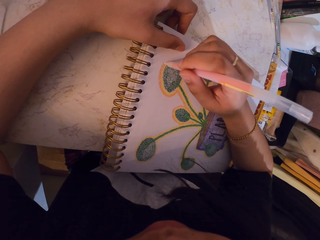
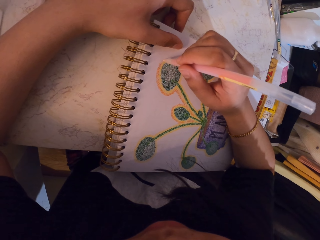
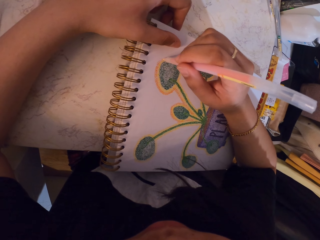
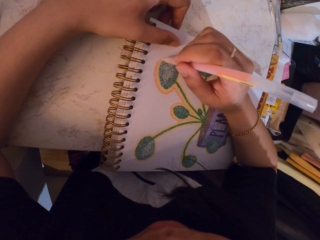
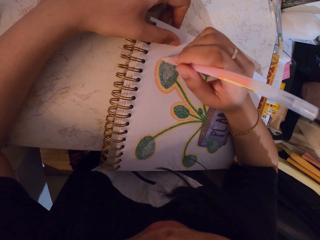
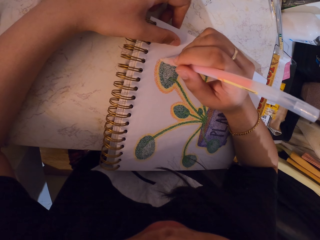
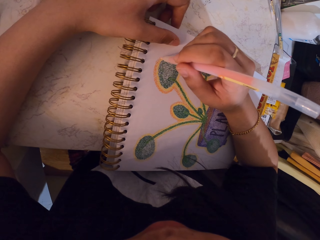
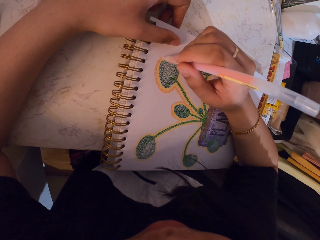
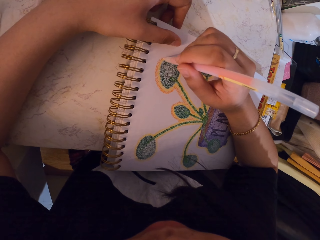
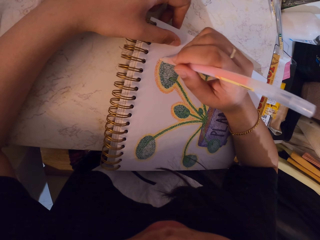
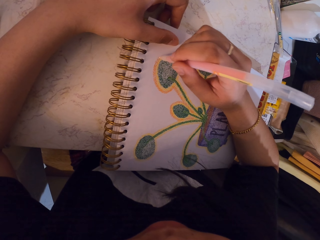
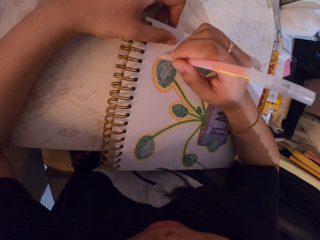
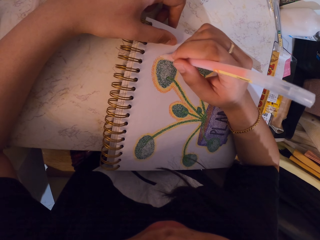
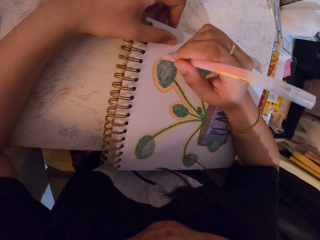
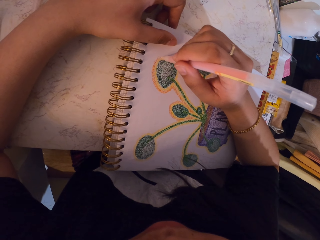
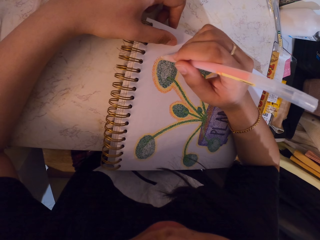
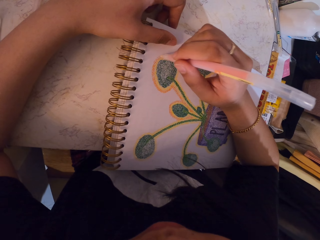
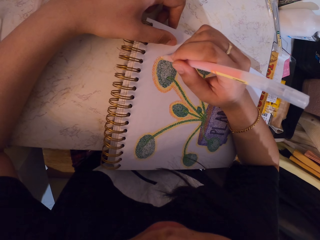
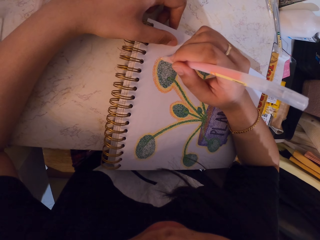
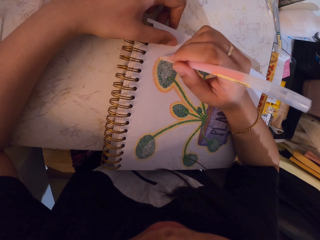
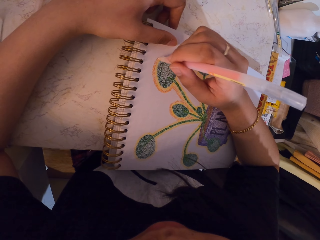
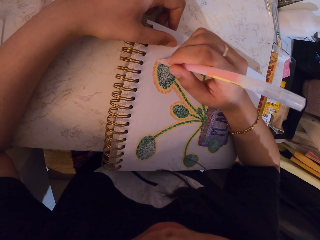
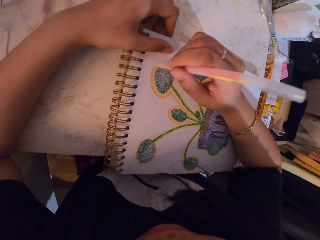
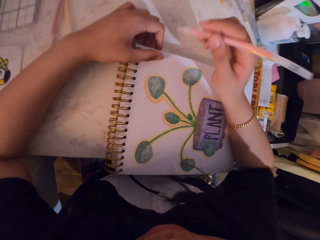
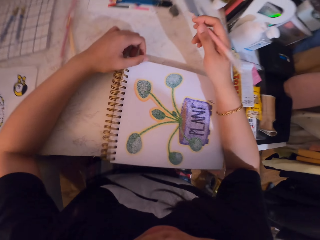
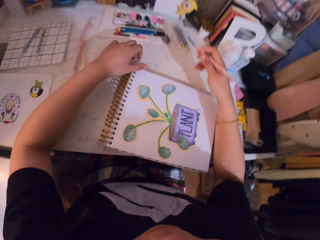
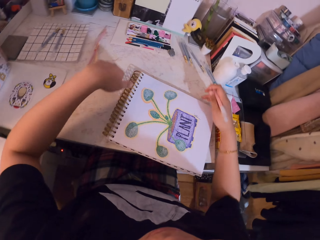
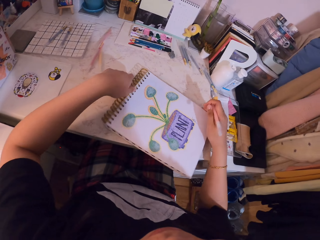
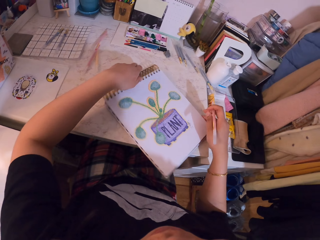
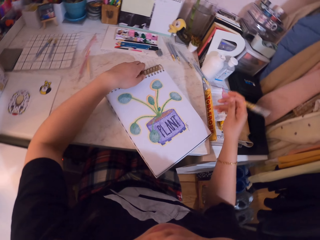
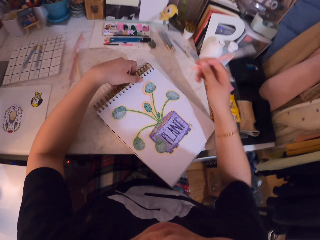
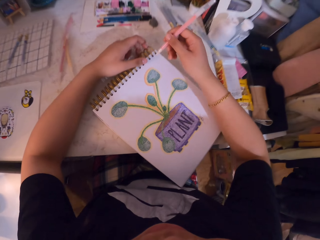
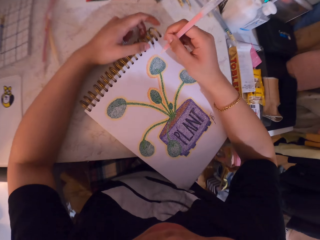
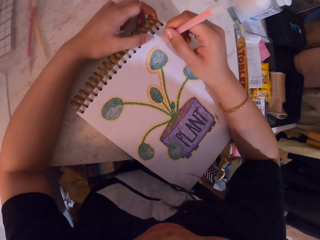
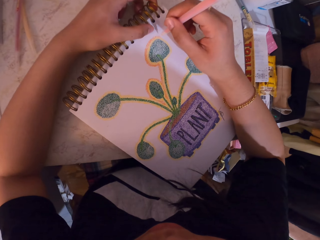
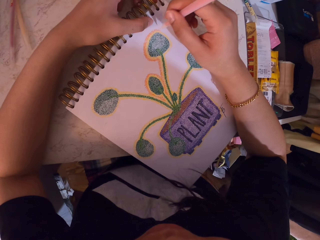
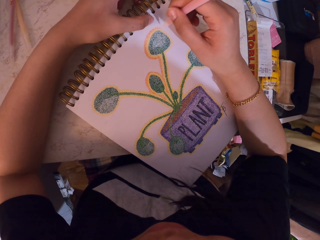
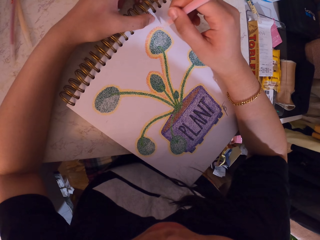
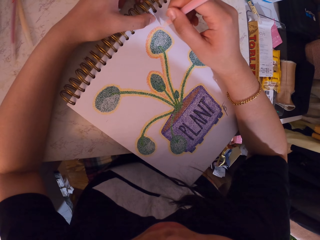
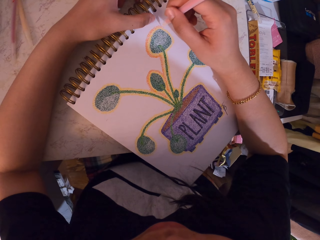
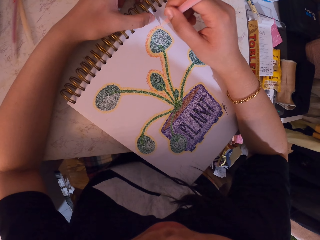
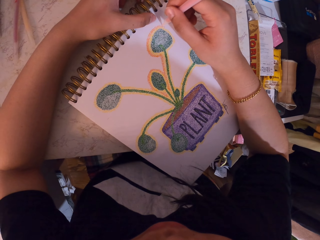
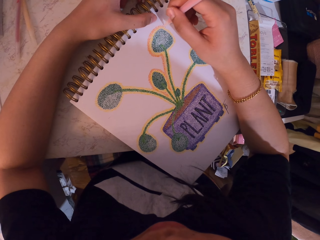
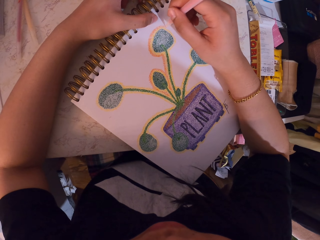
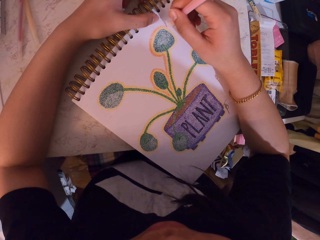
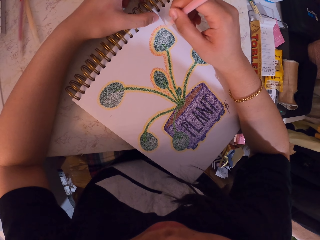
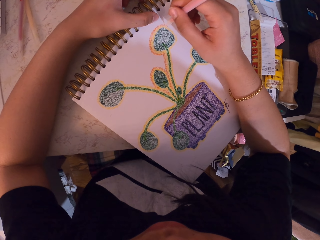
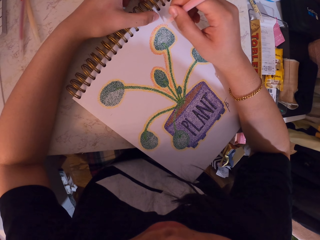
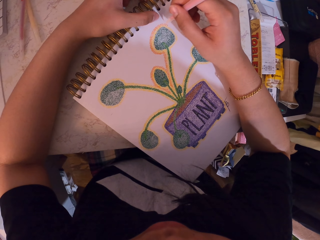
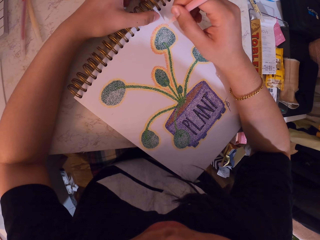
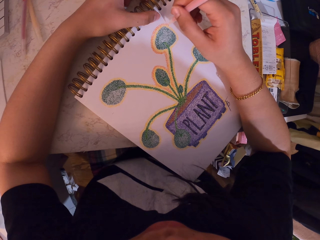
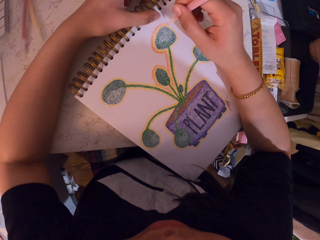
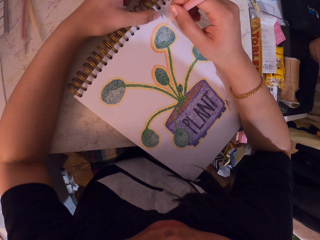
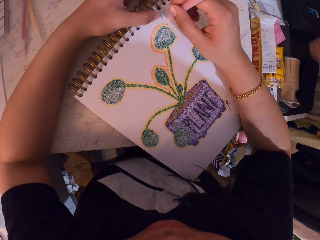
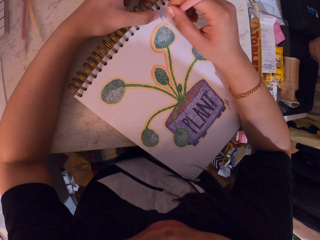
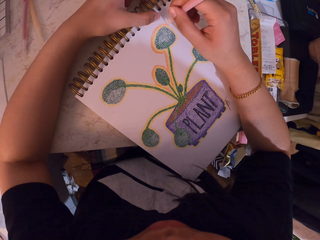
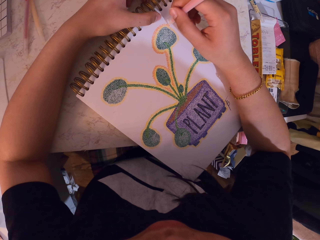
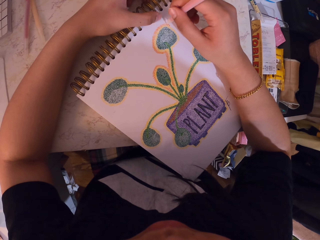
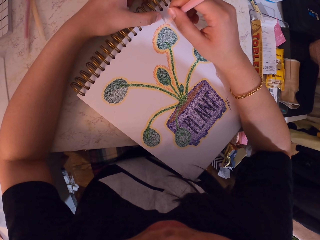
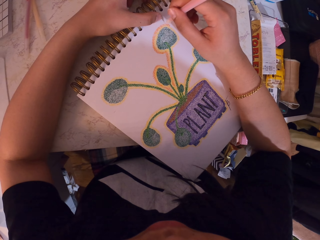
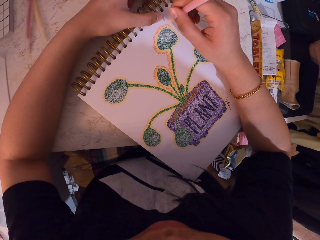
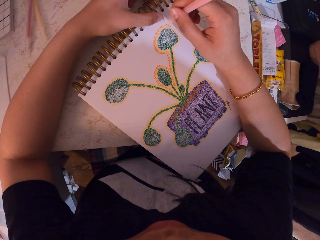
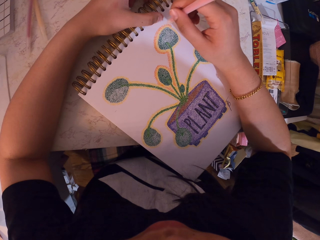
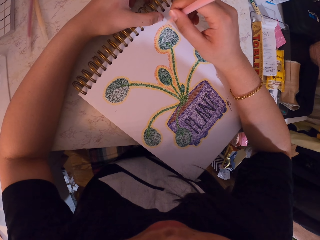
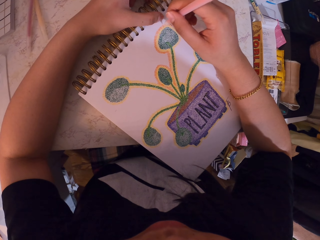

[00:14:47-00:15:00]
The camera wearer adjusts the book on the table. They rotate the notebook. They decorate a drawing on the notebook with a decorating pen.

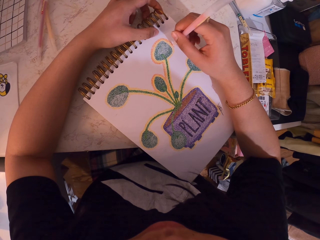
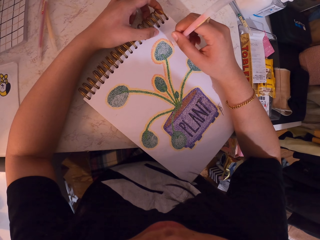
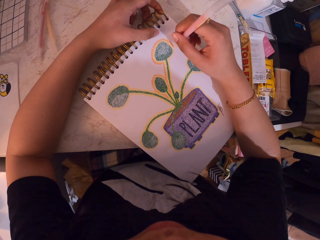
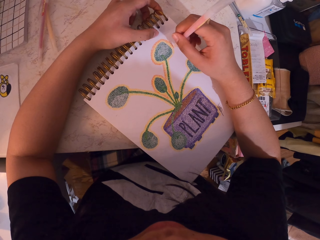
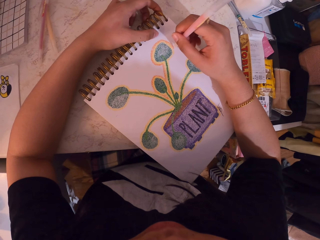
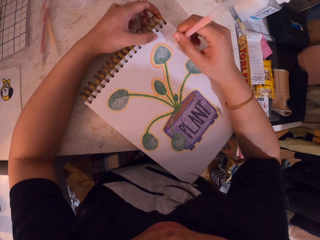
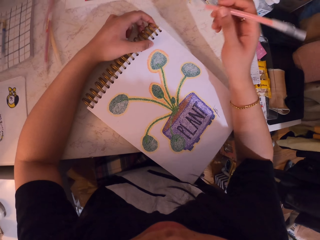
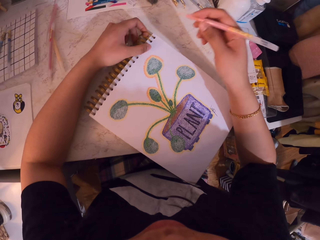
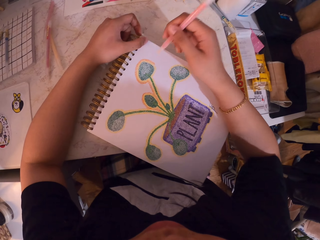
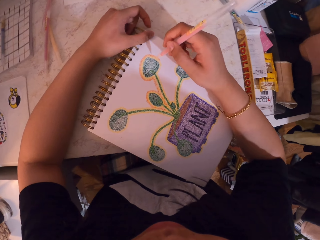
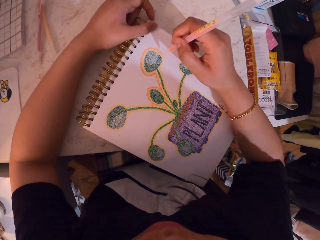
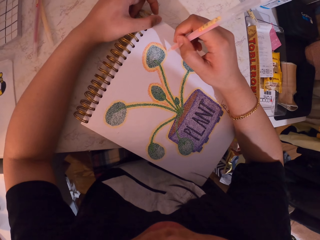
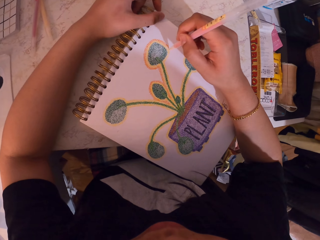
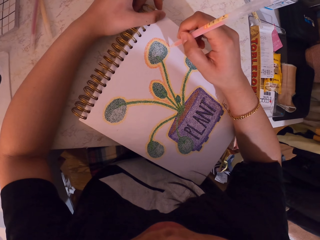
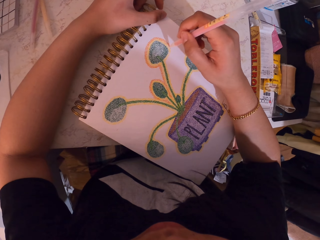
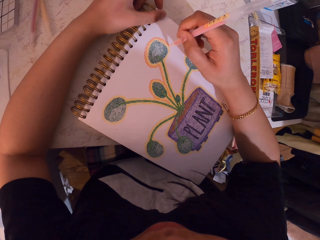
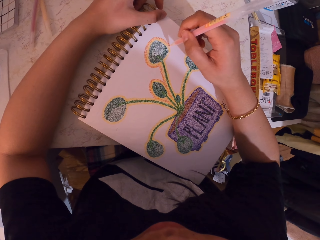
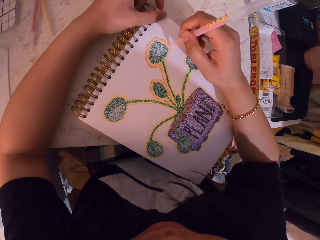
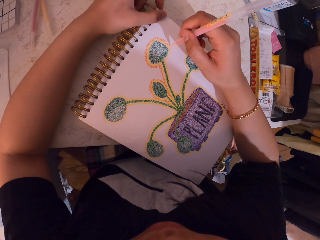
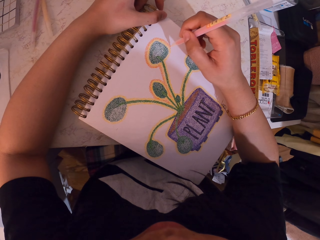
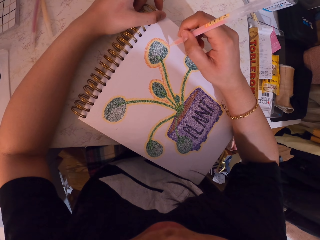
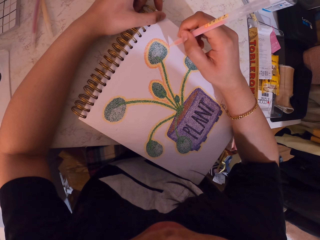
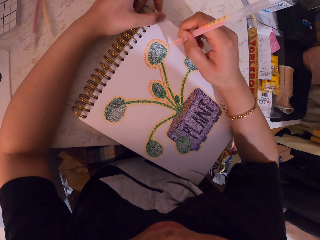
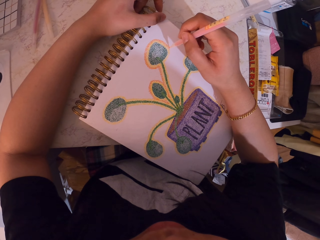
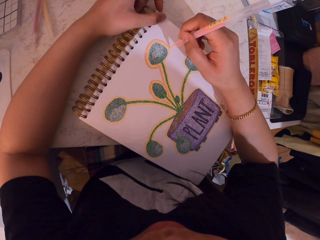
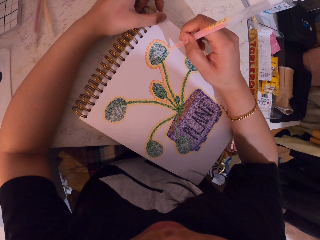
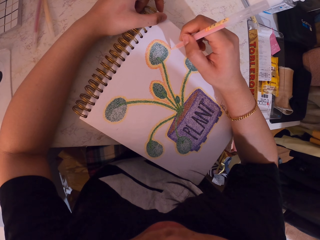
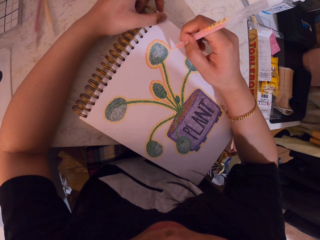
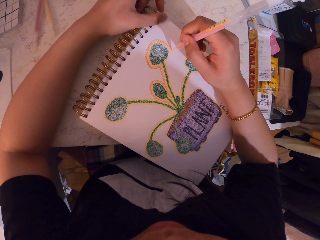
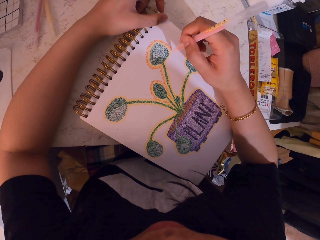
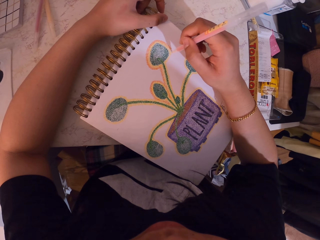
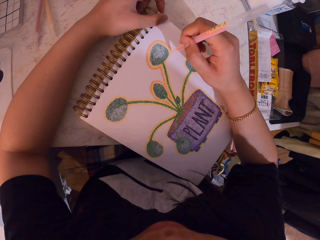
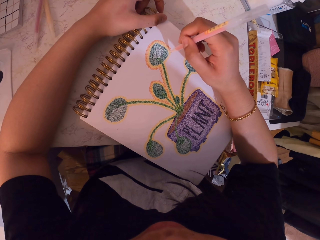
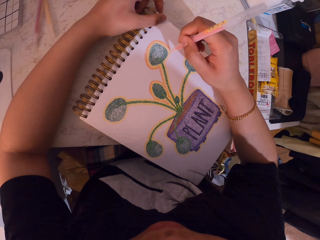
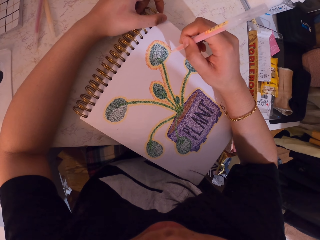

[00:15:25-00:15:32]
The camera wearer adjusts the book on the table. They decorate a drawing with a decorating pen.

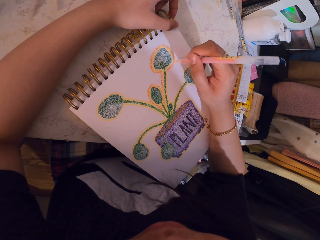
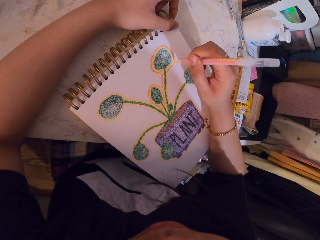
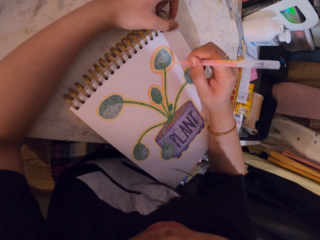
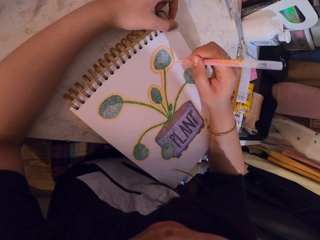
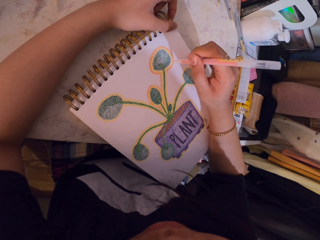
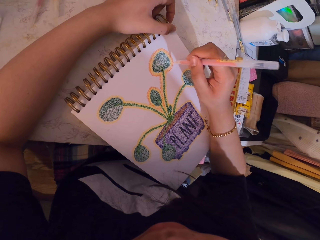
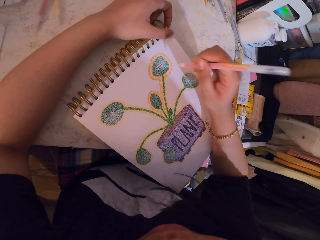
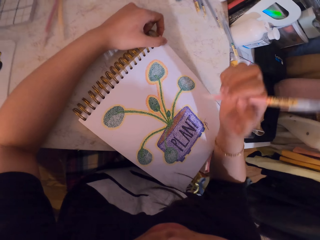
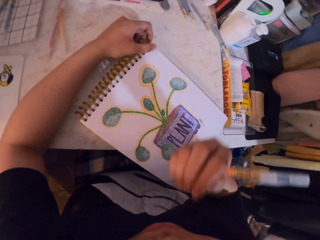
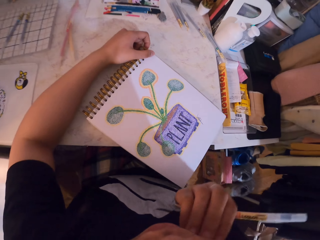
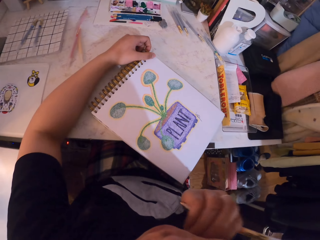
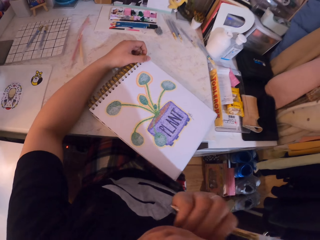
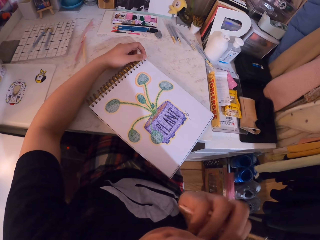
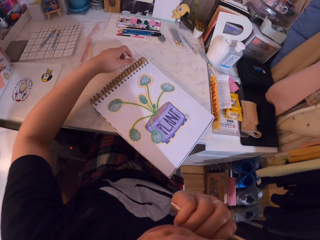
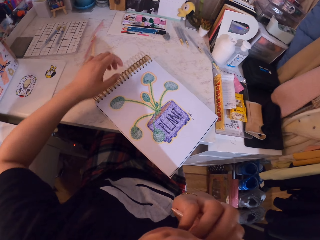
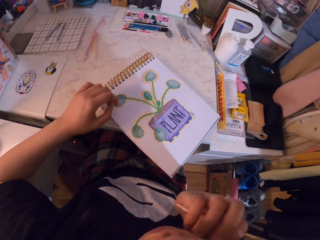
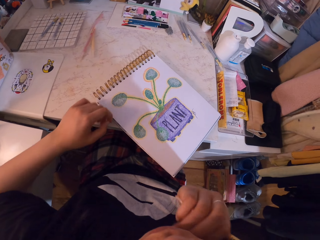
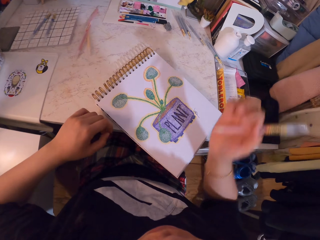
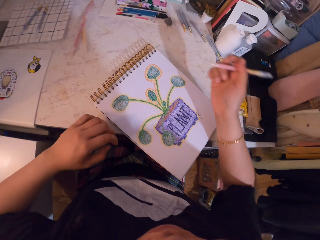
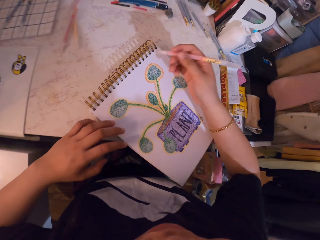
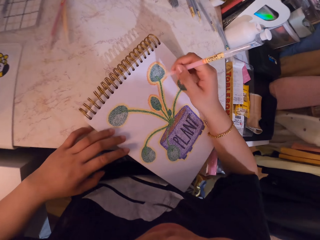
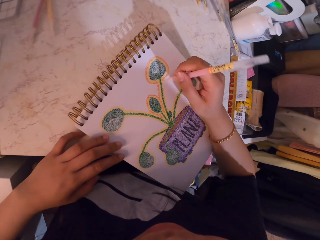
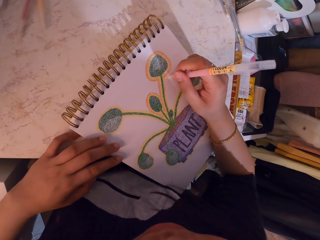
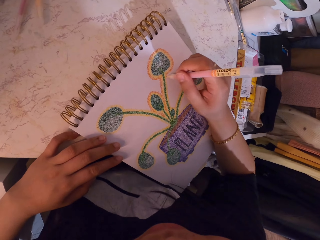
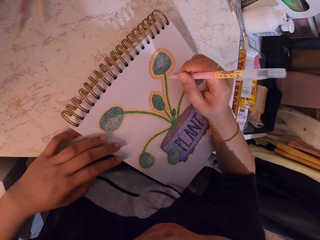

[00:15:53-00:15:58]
The camera wearer scratches the face. They lift a hand. They decorate a drawing with a decorating pen.
